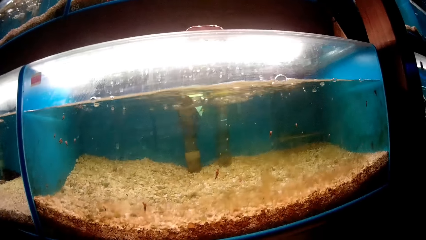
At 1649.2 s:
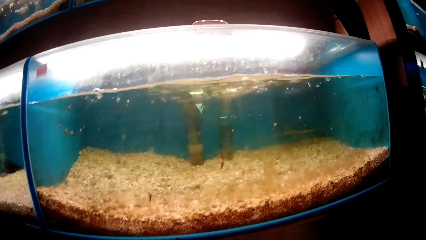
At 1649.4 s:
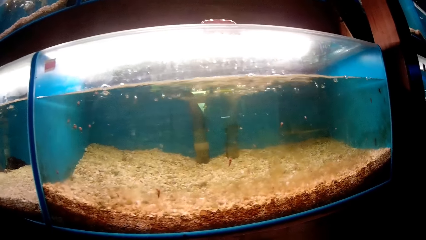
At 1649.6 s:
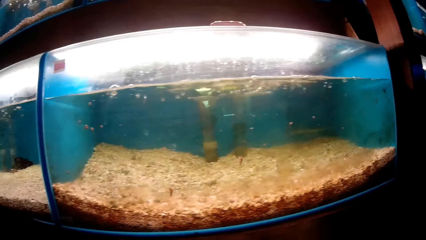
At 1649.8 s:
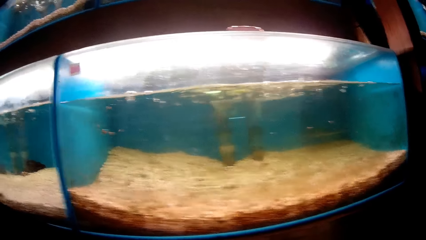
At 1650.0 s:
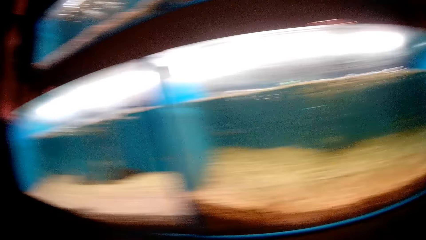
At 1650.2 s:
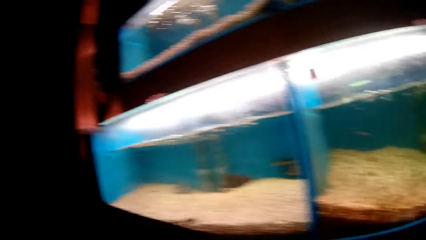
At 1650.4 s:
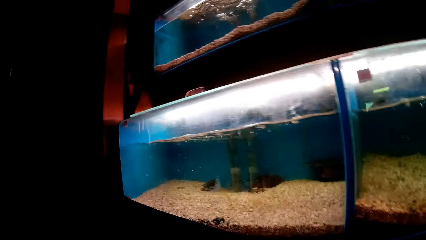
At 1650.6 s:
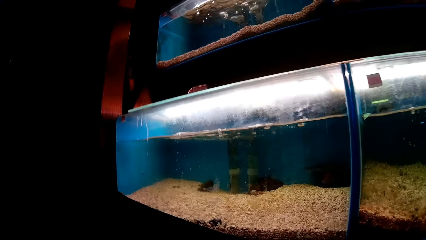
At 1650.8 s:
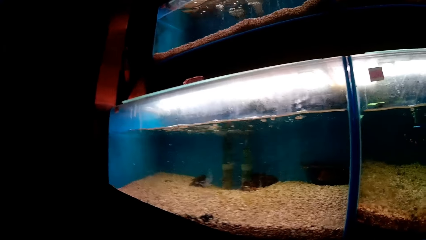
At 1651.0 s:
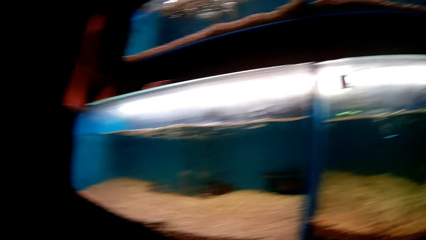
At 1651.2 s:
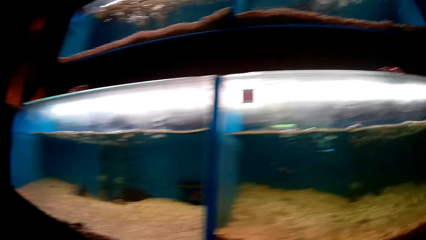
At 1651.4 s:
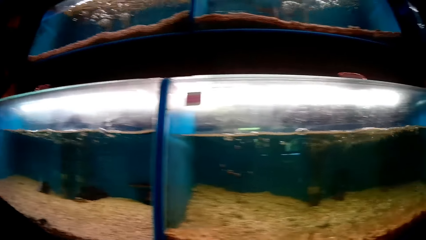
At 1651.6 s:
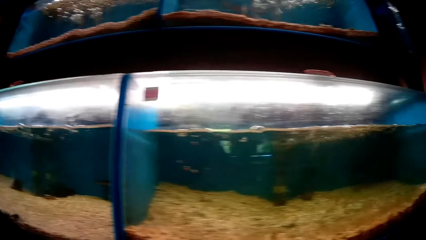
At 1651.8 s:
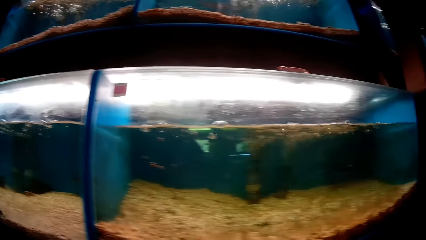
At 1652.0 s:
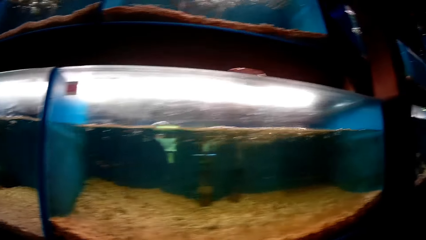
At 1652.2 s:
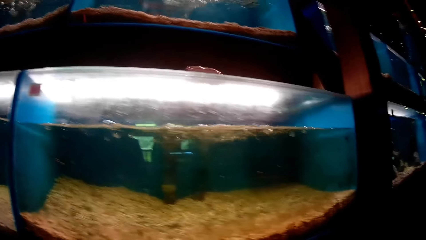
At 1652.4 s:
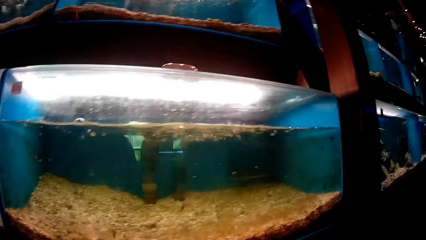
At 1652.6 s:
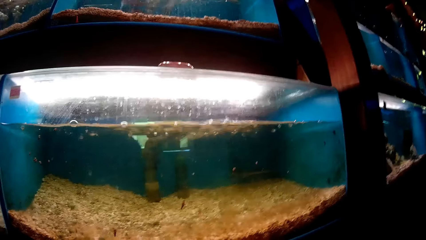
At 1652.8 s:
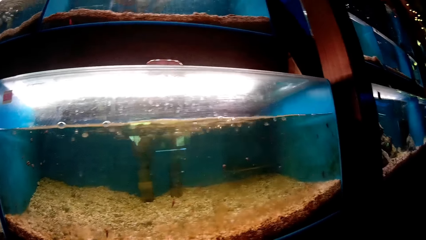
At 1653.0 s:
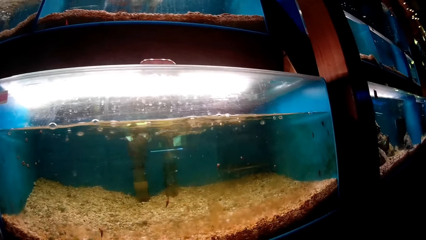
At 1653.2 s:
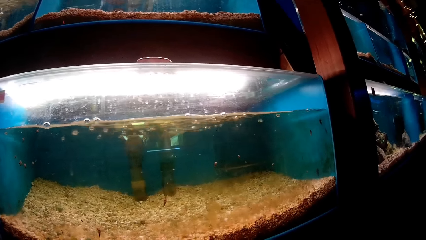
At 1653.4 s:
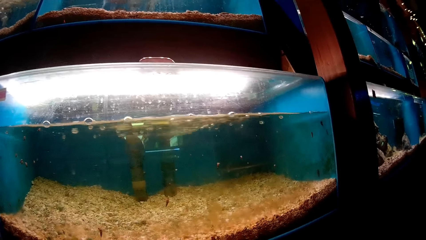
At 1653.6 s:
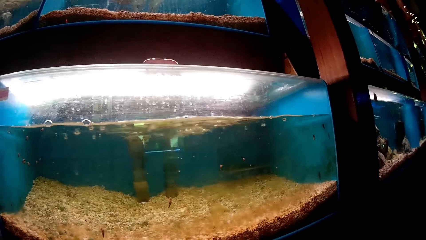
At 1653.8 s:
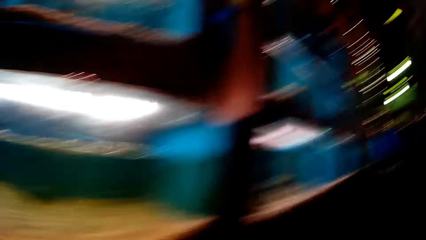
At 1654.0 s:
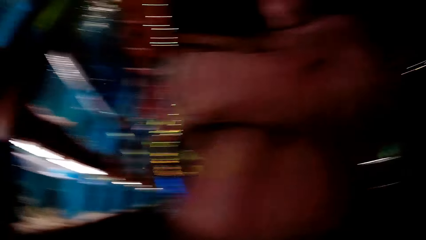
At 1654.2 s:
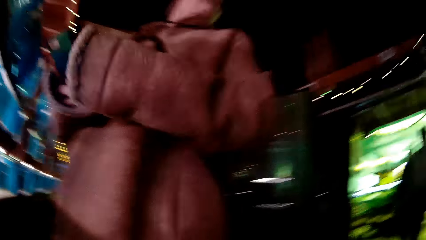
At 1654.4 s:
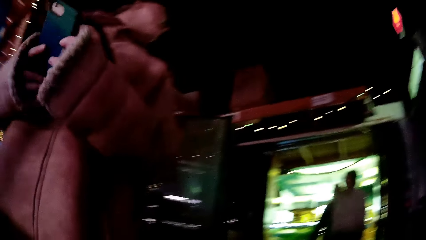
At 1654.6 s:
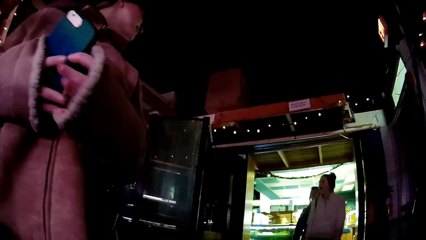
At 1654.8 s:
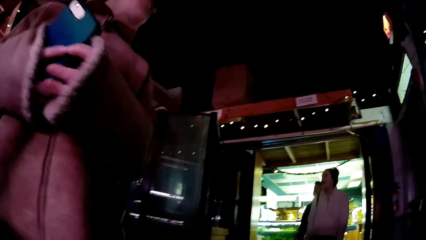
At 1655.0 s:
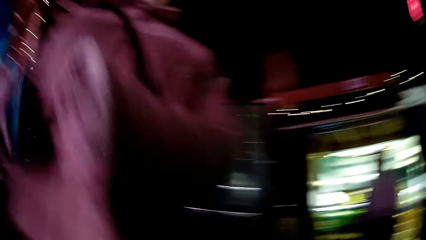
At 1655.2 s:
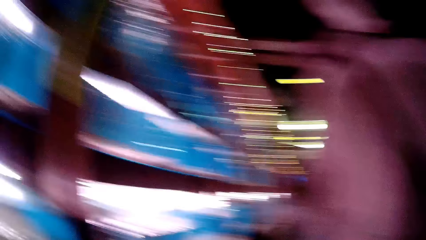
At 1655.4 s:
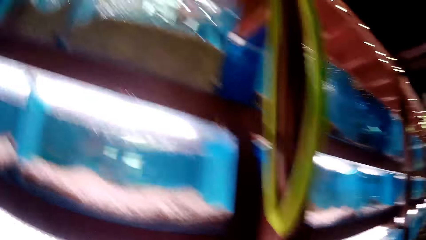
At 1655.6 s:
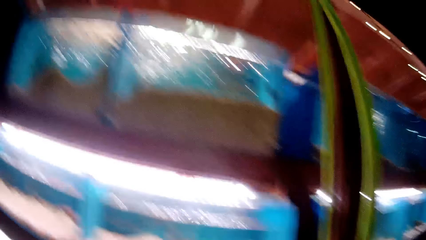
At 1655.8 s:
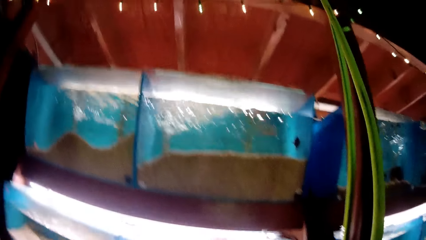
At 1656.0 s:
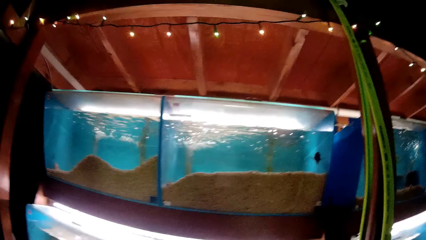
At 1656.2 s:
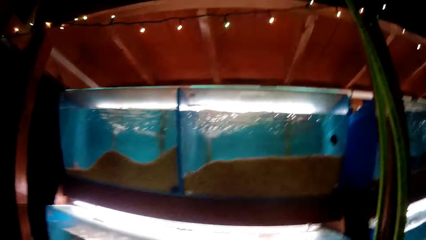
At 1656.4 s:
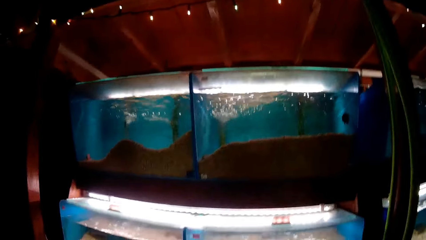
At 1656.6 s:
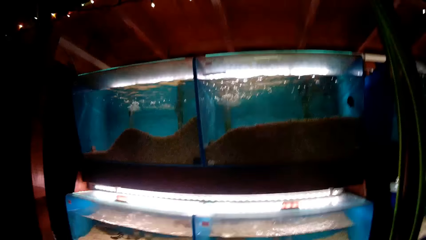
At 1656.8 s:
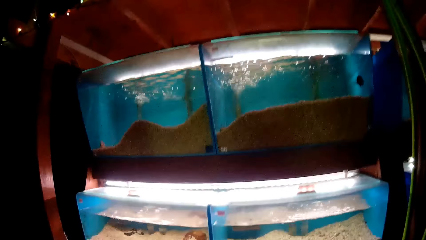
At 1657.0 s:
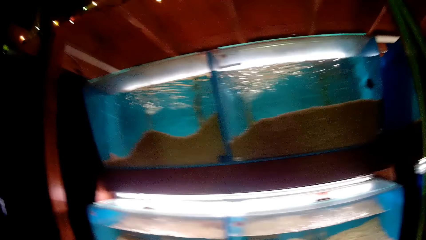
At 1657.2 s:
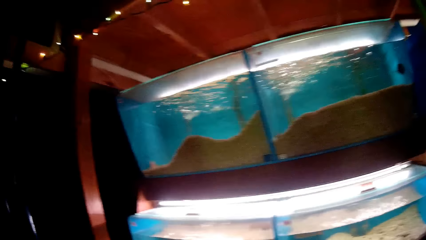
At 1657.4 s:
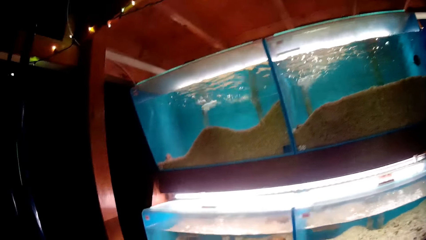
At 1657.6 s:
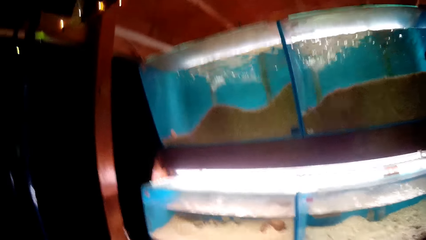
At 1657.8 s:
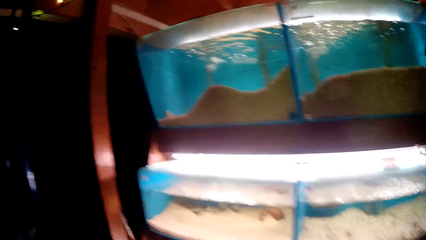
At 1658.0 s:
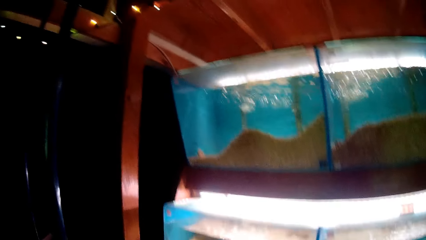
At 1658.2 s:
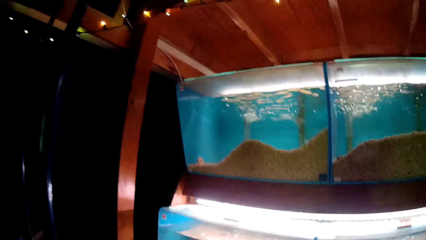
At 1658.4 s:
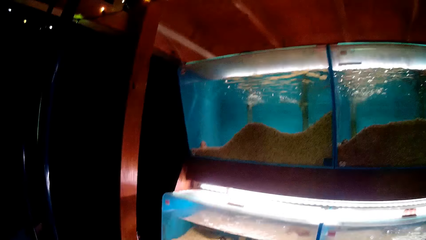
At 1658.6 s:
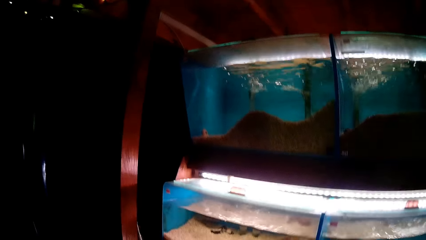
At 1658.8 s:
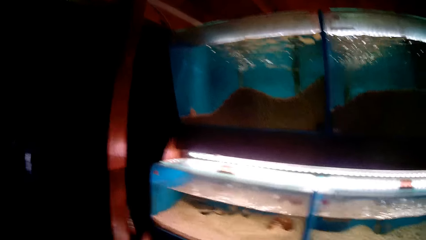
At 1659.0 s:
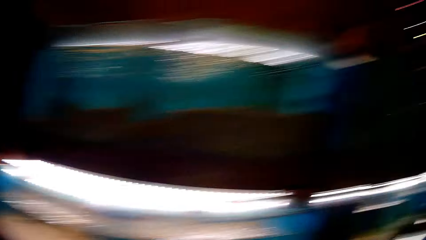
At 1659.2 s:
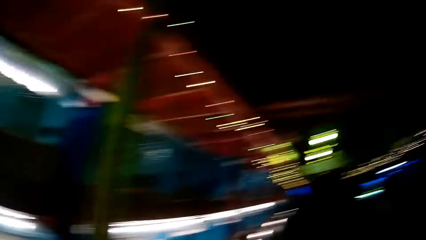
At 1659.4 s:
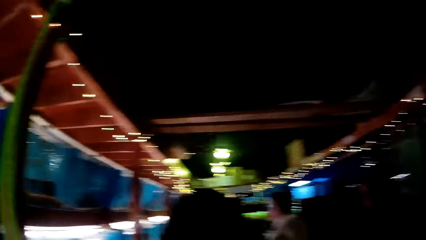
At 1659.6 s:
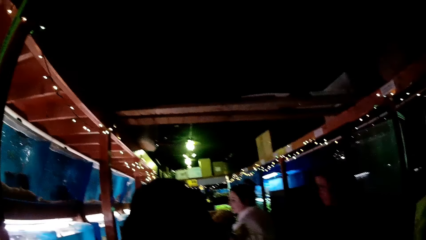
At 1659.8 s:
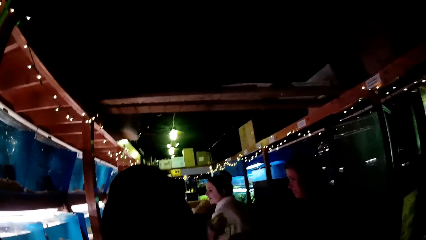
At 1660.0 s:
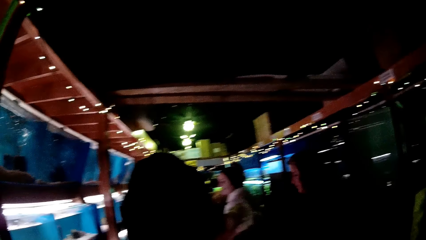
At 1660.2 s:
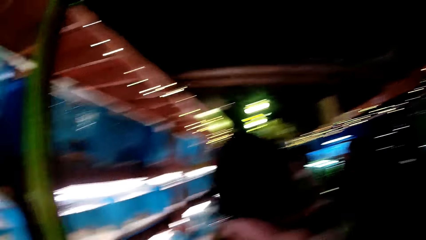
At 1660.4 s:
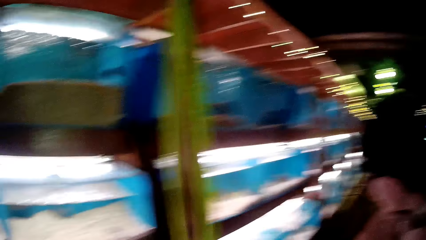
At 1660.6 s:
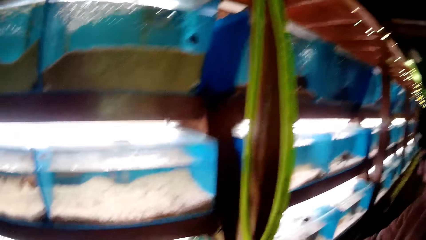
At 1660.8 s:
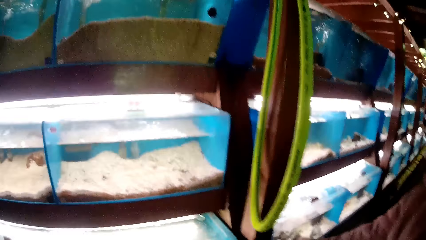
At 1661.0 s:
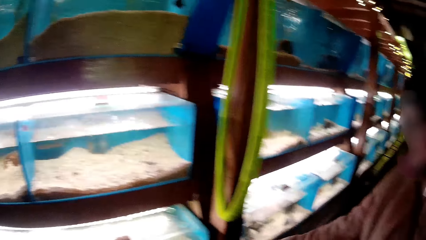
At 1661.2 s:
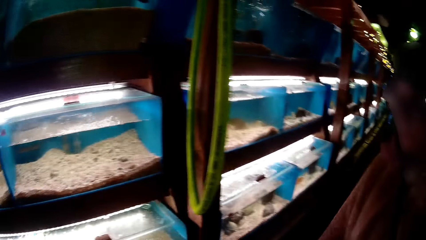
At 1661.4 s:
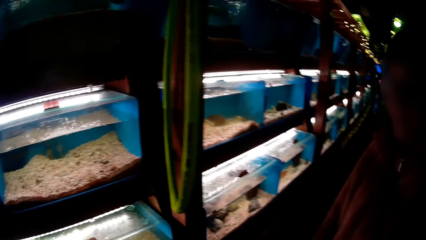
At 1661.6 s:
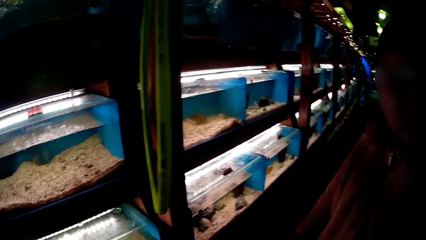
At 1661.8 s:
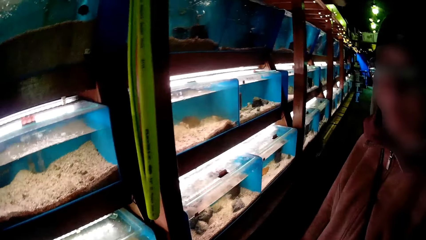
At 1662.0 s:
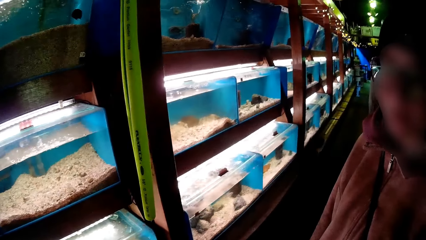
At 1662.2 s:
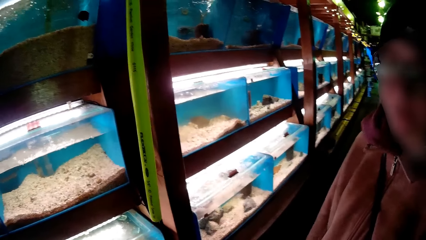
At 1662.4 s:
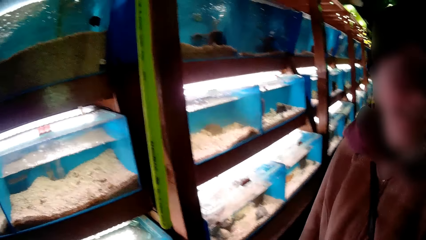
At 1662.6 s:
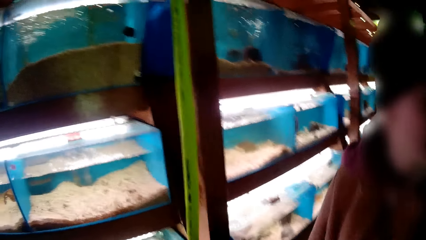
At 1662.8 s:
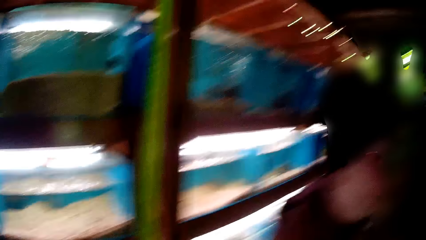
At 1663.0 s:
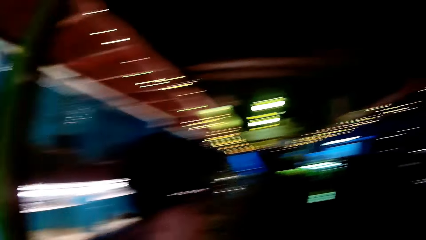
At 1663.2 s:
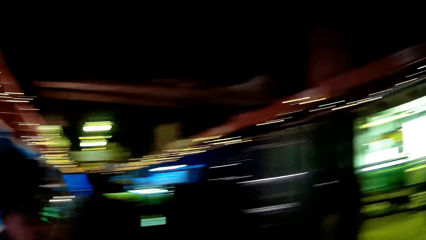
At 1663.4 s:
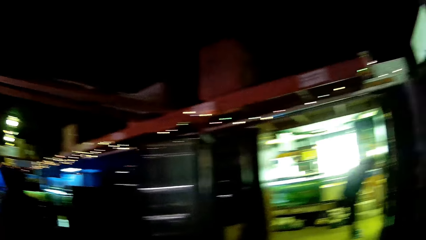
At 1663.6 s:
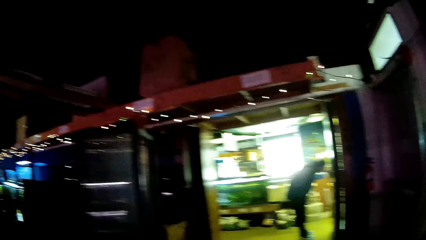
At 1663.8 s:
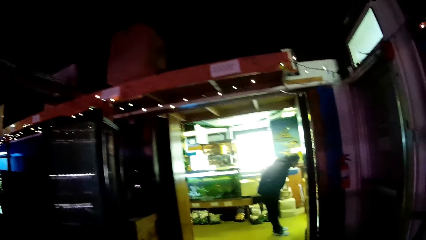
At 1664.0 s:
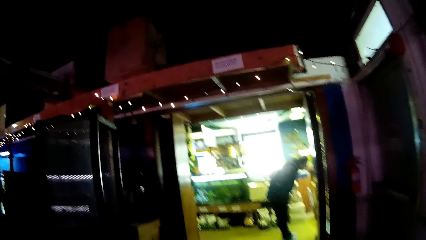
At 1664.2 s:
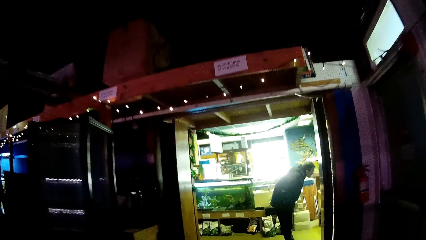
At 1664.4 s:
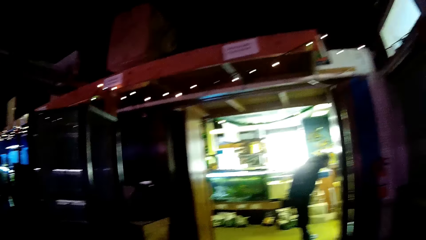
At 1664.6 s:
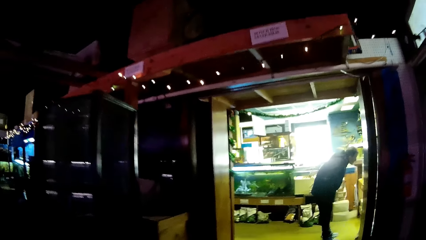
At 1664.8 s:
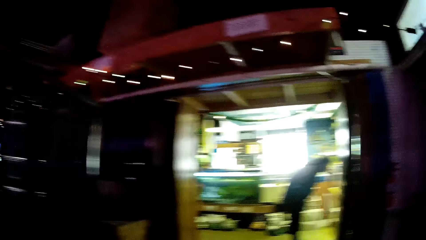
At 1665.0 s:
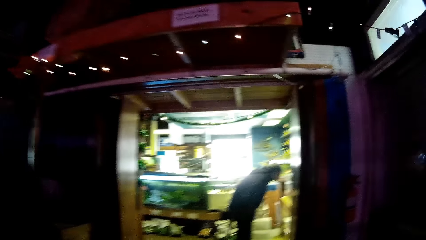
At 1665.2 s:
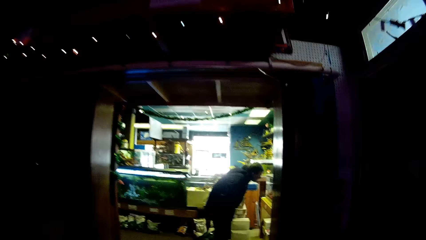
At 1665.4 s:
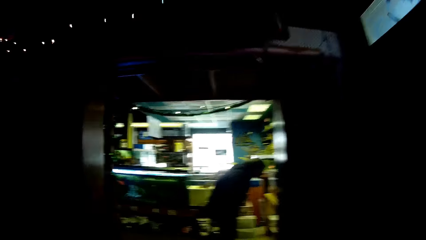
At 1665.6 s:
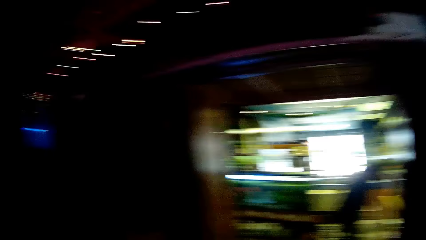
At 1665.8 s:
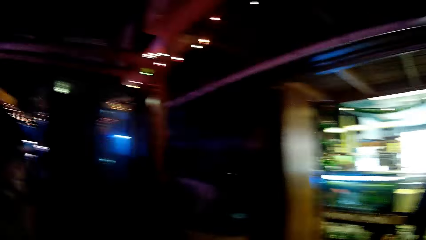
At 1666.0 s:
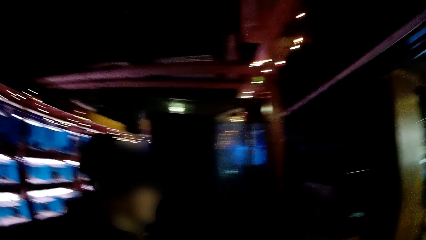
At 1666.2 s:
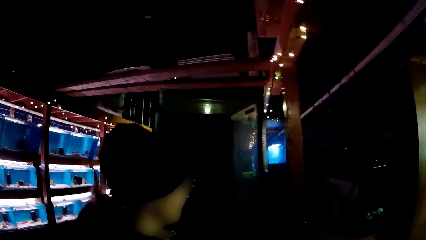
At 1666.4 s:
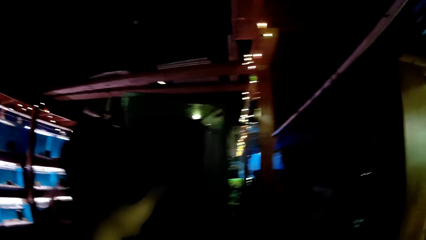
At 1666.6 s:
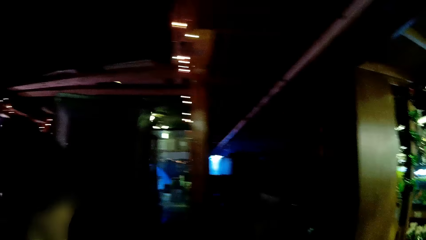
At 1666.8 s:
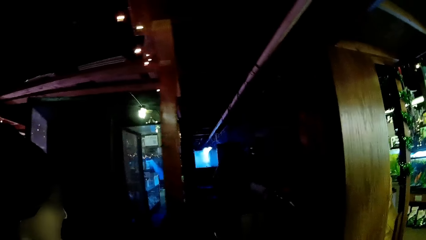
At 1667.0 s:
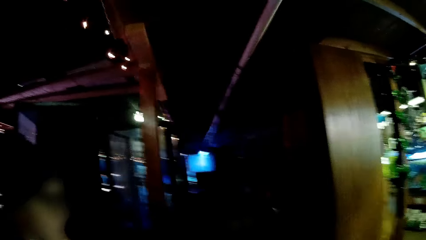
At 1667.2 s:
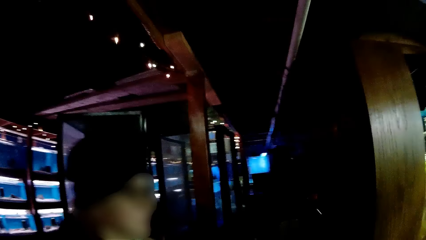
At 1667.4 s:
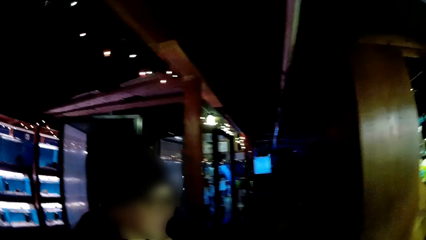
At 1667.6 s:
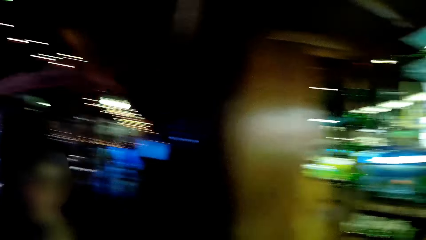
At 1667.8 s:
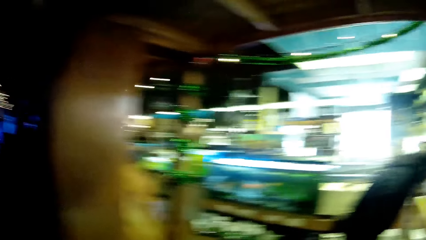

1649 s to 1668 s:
The camera wearer stares at the woman. They stare at the fish tanks. They look at the people. Another woman scans through aquatic animals in the transparent glass tanks. Another woman scans through aquatic animals in the transparent glass tanks. The camera wearer stares at the fish tanks. The first woman touches one of the transparent glass tanks with her left hand. The camera wearer walks away from the fish tanks. A man scans through aquatic animals in some transparent glass tanks. The camera wearer walks towards the man with the first woman.
